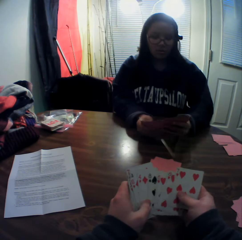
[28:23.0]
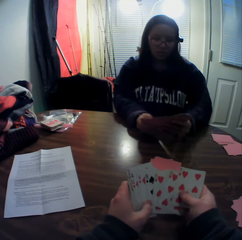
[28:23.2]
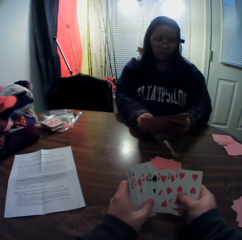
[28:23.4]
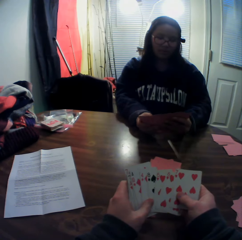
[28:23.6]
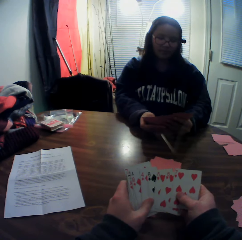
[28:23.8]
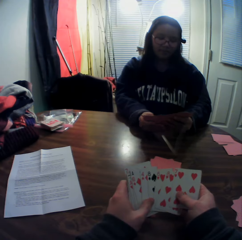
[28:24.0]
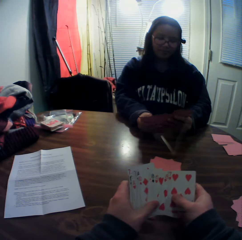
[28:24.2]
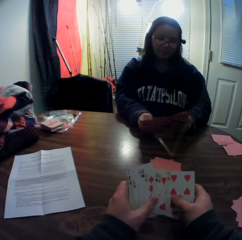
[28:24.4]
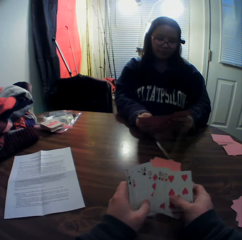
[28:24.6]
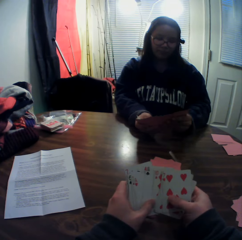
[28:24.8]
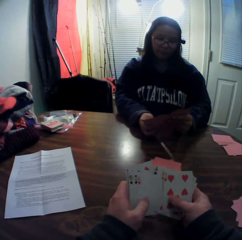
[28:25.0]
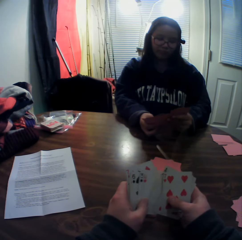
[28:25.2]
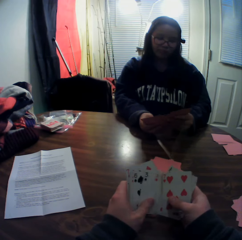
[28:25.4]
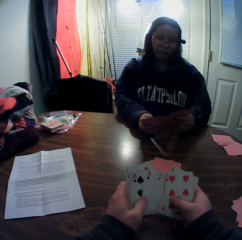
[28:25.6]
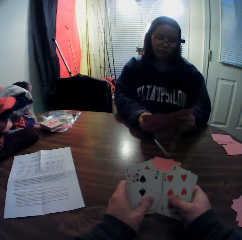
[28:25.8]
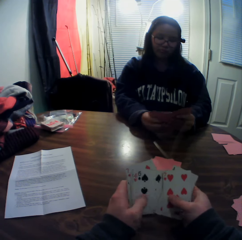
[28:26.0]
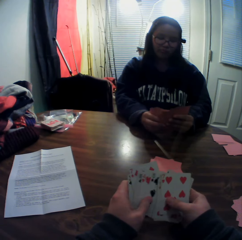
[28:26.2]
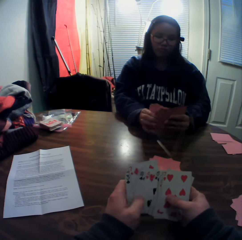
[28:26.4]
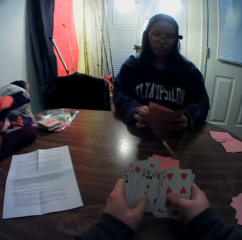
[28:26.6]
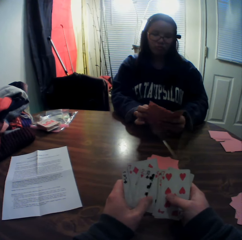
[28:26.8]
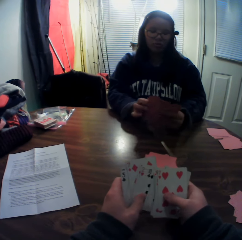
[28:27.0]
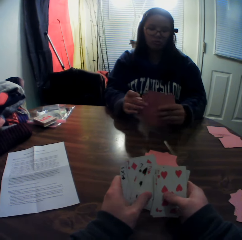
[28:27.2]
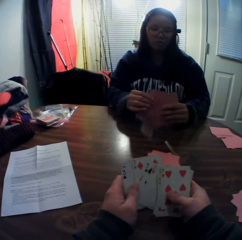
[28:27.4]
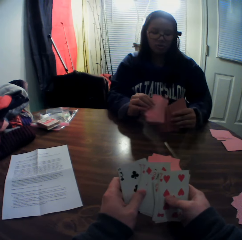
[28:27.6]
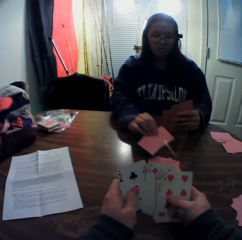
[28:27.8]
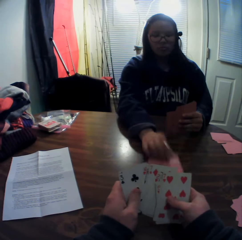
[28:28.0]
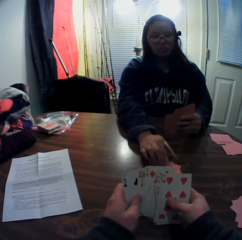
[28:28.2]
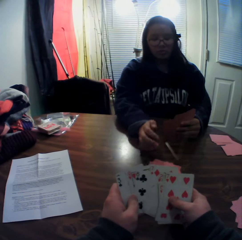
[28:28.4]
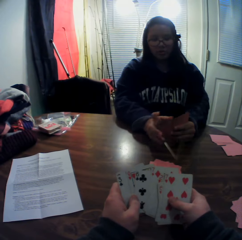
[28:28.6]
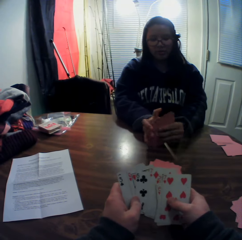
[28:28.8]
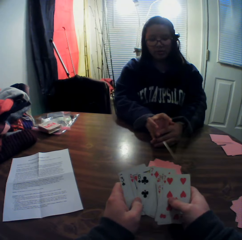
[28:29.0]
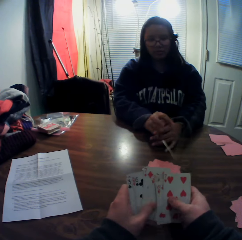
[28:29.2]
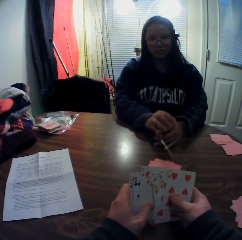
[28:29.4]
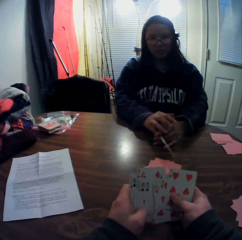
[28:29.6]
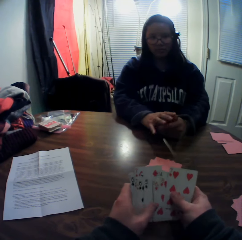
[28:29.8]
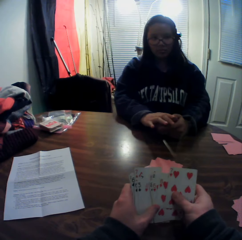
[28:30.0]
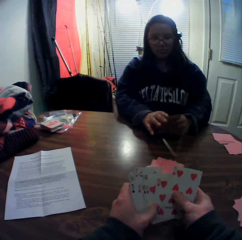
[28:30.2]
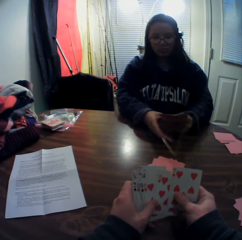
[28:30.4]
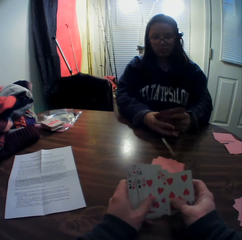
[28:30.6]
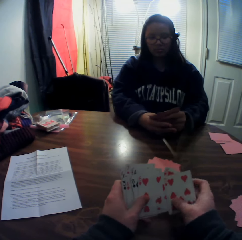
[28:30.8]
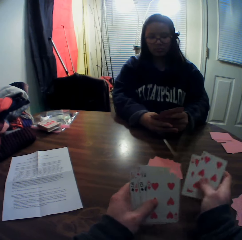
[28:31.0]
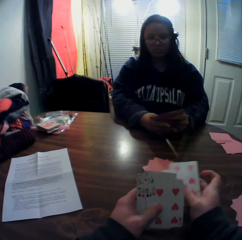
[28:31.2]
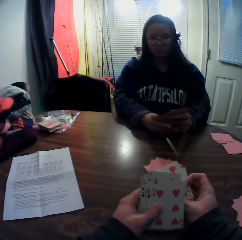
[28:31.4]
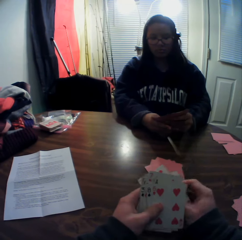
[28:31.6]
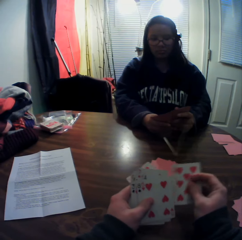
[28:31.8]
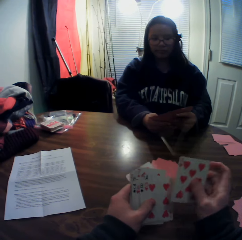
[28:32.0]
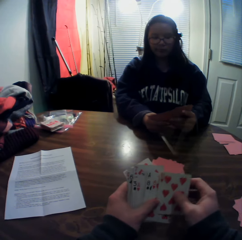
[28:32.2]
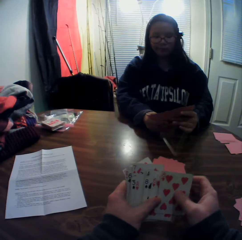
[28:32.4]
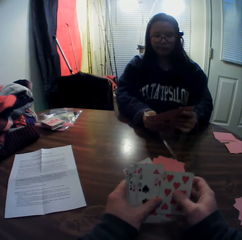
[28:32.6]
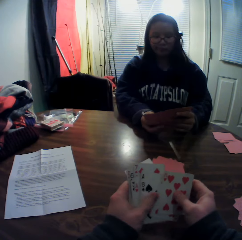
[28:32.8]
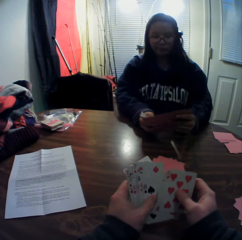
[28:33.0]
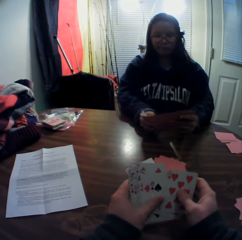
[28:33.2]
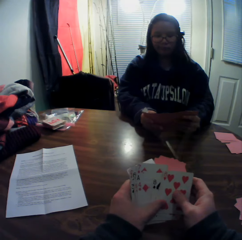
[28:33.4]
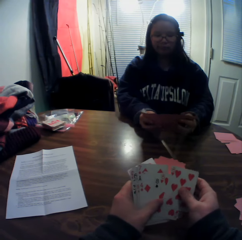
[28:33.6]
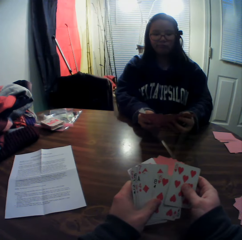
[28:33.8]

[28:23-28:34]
The woman picks a card from the stack of cards in her hands with her right hand, places the card onto the table and flips through the stack of cards in her hands.

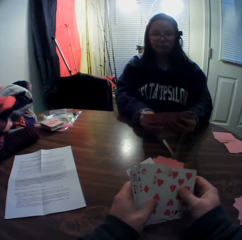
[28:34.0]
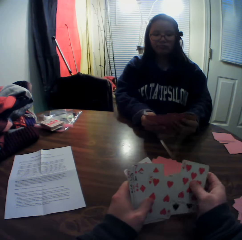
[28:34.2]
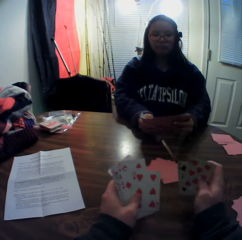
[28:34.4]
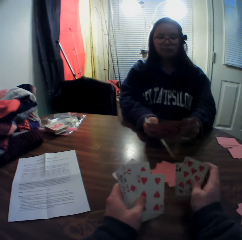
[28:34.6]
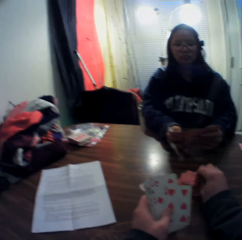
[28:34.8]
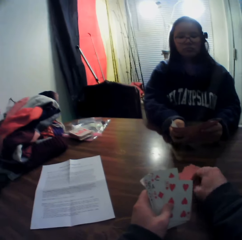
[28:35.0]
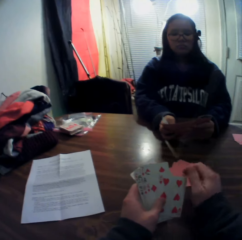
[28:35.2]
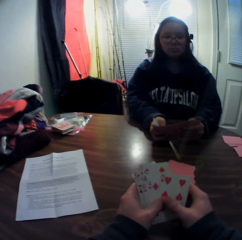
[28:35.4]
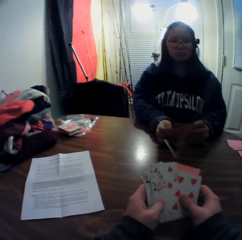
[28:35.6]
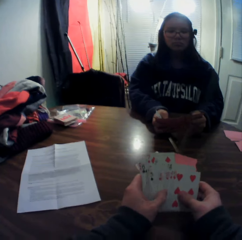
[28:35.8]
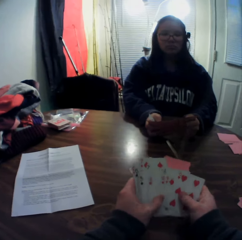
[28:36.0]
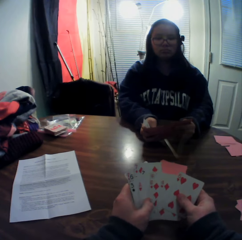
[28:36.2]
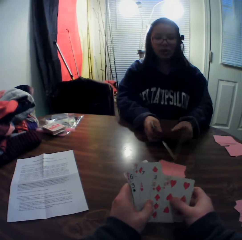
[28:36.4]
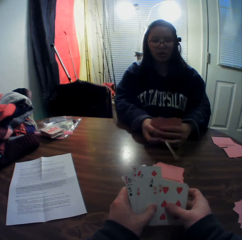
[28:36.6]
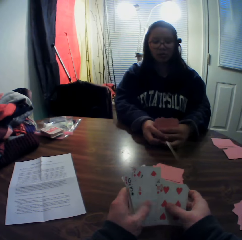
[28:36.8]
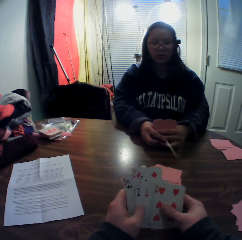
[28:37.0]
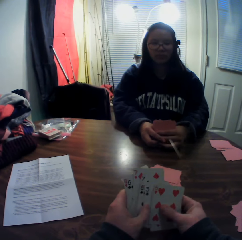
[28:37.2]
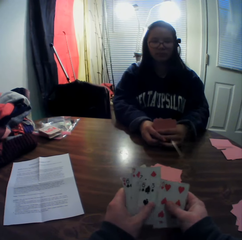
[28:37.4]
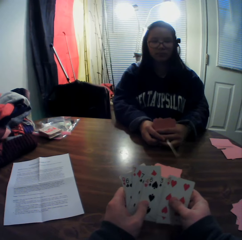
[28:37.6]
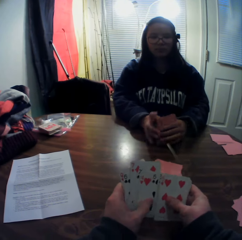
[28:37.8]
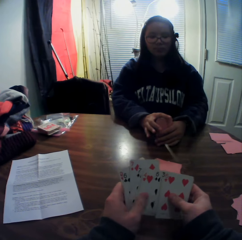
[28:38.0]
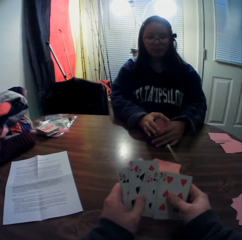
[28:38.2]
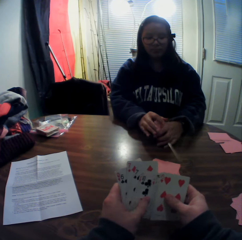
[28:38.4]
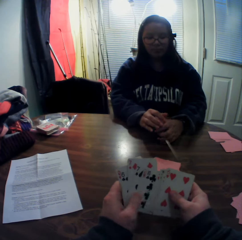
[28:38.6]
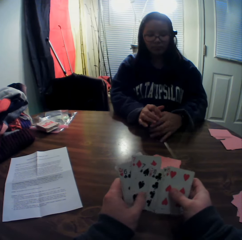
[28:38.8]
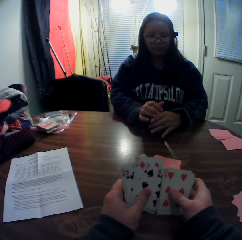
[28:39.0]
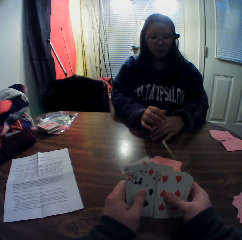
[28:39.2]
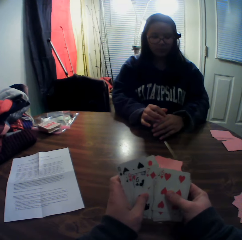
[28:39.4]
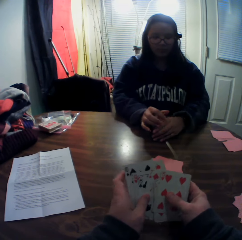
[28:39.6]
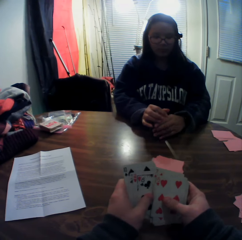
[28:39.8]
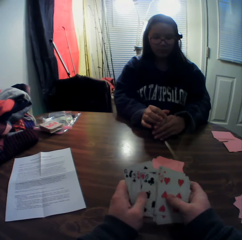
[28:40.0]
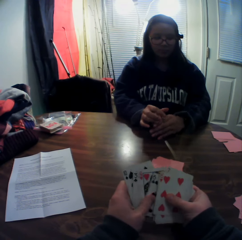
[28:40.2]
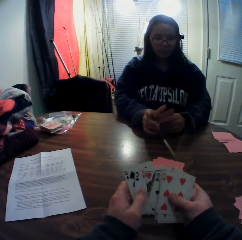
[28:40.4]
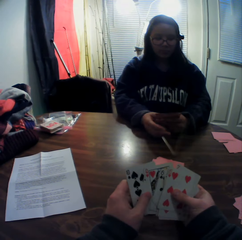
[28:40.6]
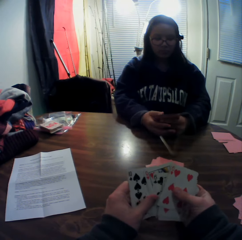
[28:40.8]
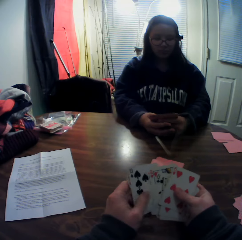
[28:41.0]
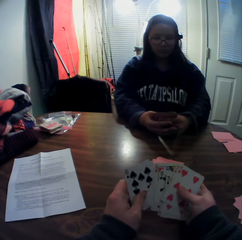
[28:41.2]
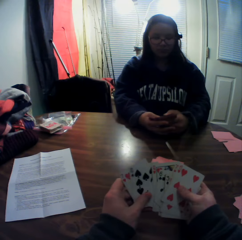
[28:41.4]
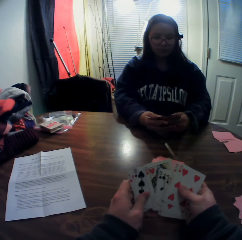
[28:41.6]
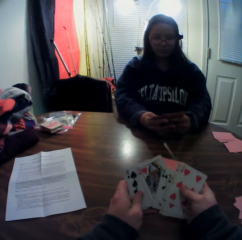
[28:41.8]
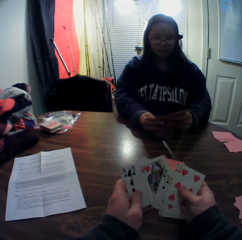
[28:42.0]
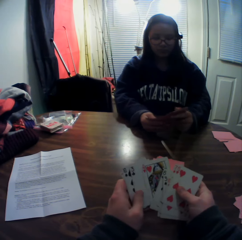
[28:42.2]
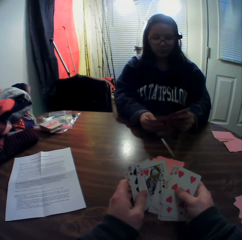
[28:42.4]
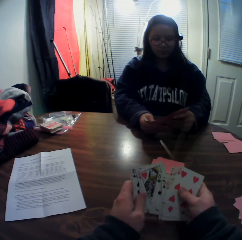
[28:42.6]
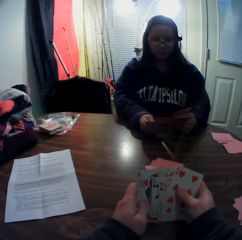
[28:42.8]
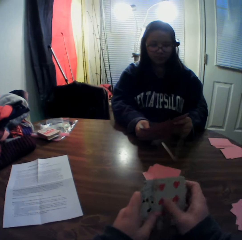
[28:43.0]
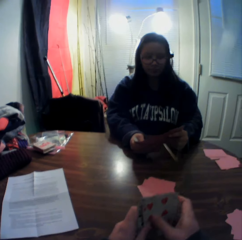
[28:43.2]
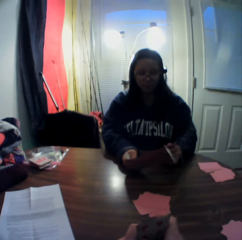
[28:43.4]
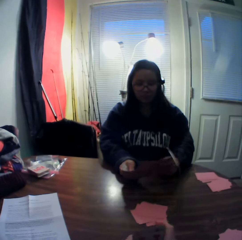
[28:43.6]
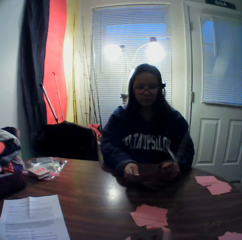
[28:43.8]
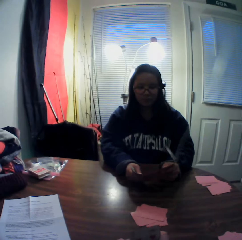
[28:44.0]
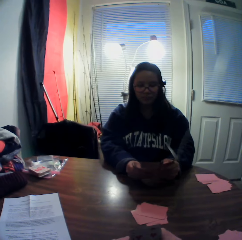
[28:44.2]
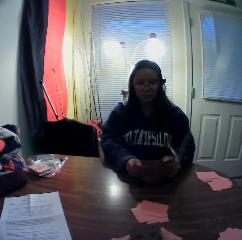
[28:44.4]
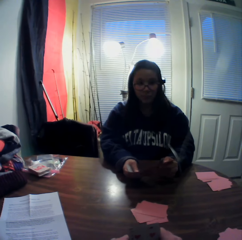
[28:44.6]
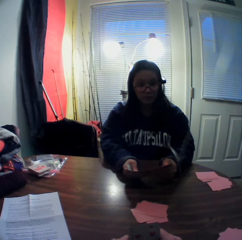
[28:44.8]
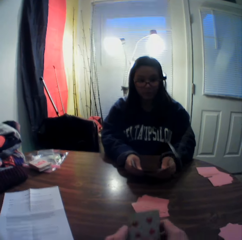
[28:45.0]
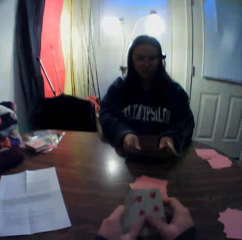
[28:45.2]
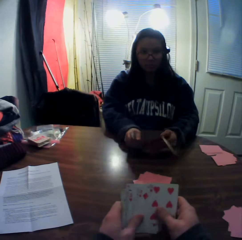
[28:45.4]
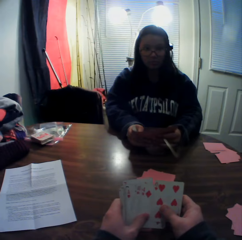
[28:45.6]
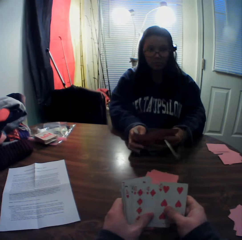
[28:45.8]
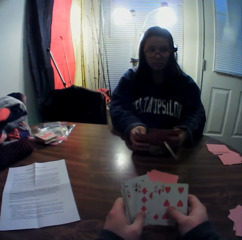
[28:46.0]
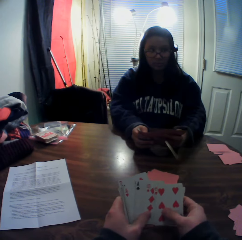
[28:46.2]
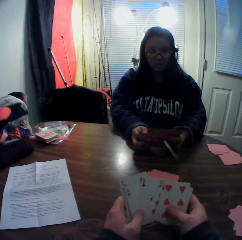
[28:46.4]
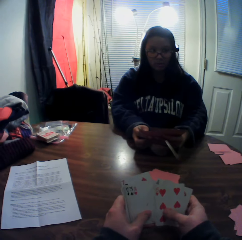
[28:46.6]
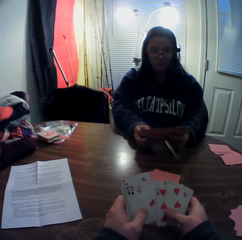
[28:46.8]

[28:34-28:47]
The camera wearer picks cards from the stack of cards in his hands with his right hand. He places the cards onto the table. He flips through the stack of cards in his hands. A woman hits the playing cards against the table and moves playing cards on her hand.

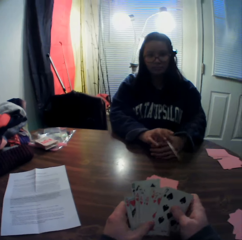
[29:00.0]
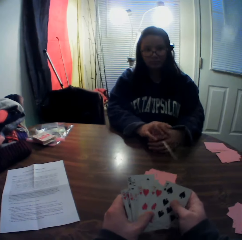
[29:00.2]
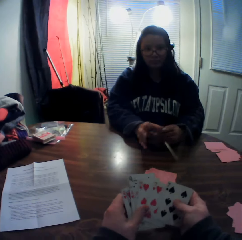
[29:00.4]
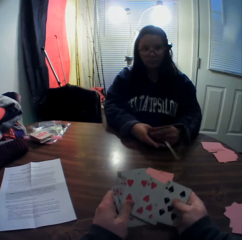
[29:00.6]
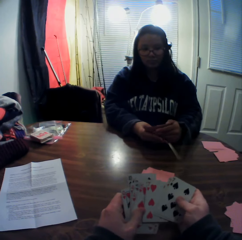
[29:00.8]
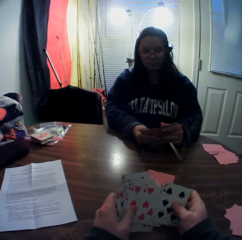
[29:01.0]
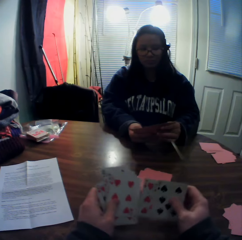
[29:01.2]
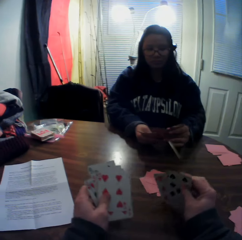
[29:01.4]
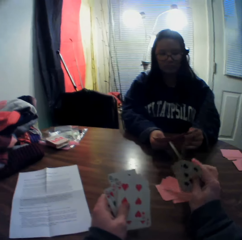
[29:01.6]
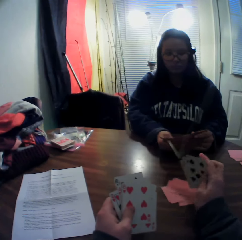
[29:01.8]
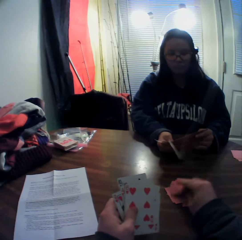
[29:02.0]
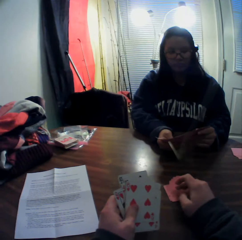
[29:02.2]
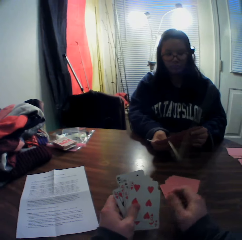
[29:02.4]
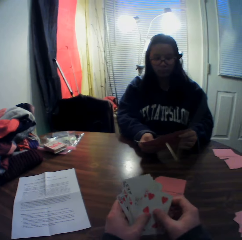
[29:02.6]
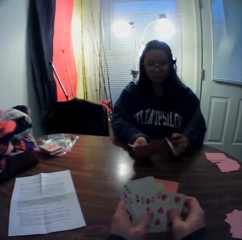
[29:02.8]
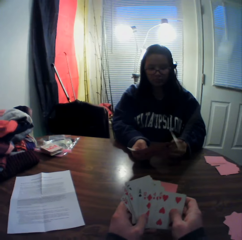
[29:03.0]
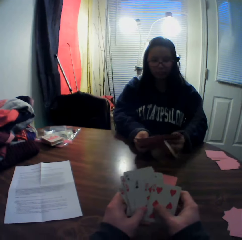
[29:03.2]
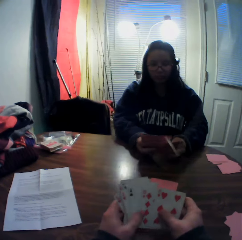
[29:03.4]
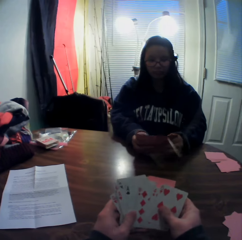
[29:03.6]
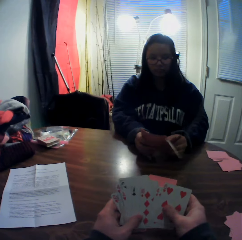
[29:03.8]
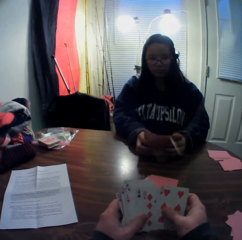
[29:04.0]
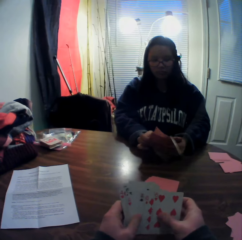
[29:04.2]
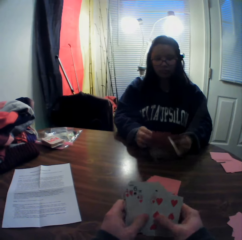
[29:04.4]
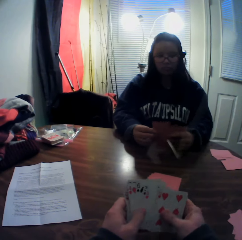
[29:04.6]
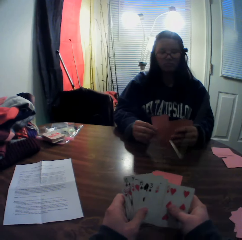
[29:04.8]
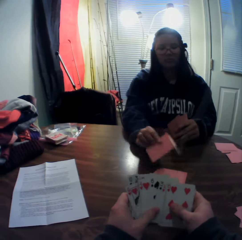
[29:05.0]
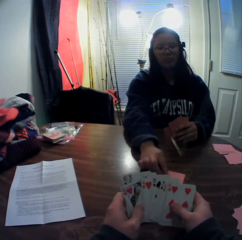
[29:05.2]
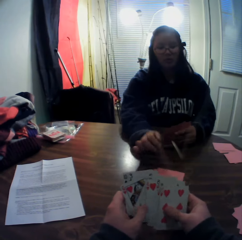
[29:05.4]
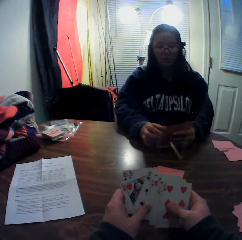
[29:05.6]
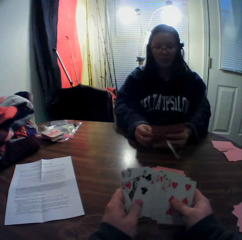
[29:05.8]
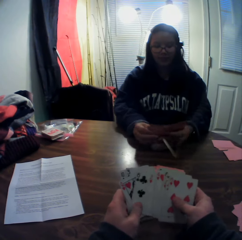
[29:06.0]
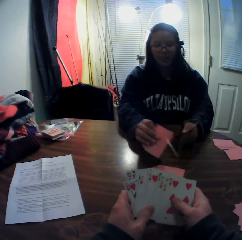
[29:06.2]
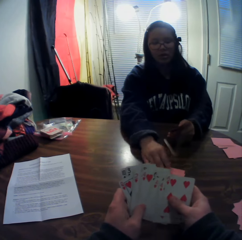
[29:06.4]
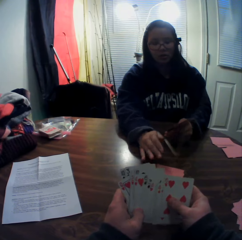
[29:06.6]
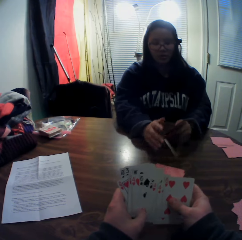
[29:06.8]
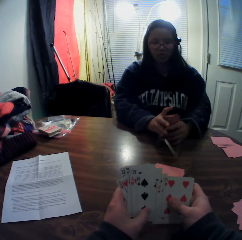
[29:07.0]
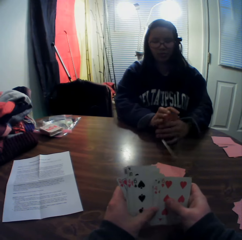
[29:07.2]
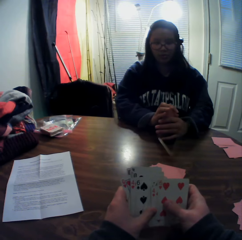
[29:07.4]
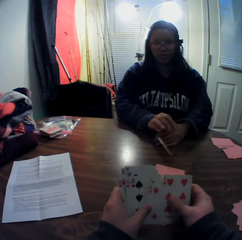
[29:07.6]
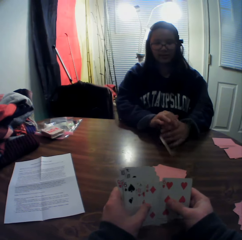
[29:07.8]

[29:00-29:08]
The camera wearer picks cards from the stack of cards in his hands with his right hand. He places the cards onto the table. He flips through the stack of cards in his hands. A woman picks a card from the stack of cards in her hands with her right hand. The woman places the card onto the table. The woman picks a card from the stack of cards in her hands with her right hand. The woman places the card onto the table.
